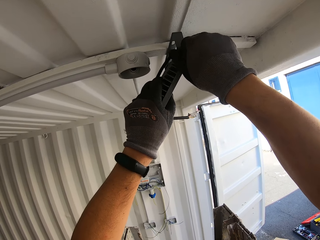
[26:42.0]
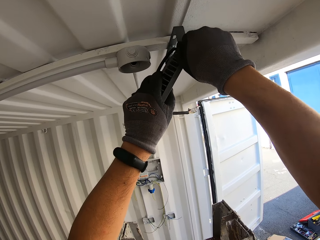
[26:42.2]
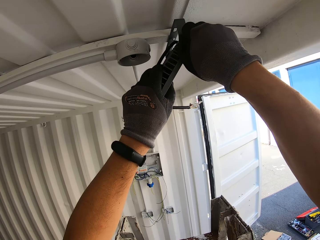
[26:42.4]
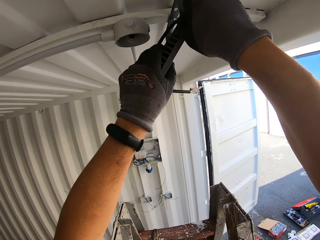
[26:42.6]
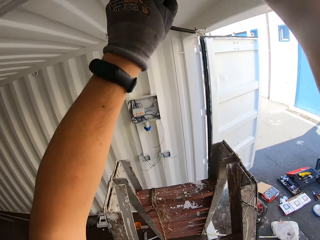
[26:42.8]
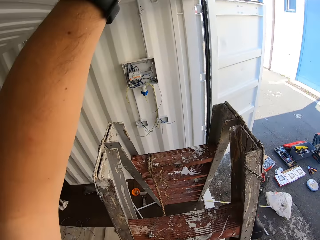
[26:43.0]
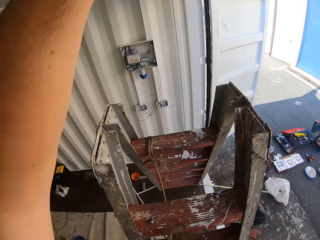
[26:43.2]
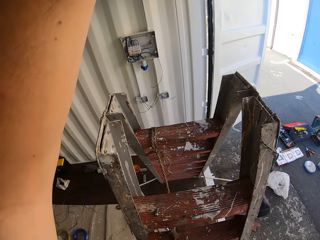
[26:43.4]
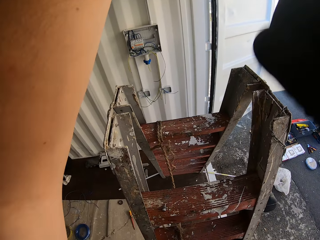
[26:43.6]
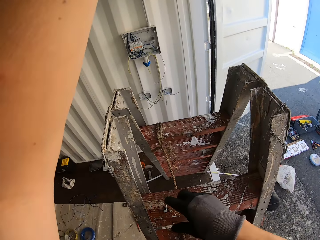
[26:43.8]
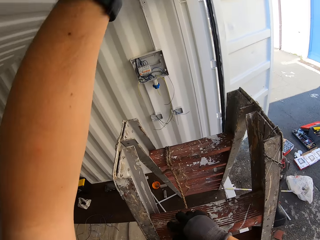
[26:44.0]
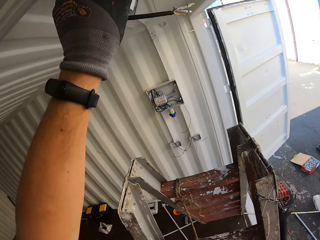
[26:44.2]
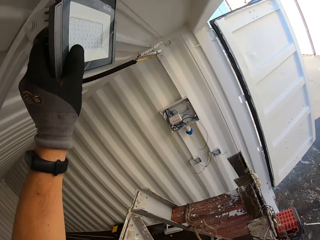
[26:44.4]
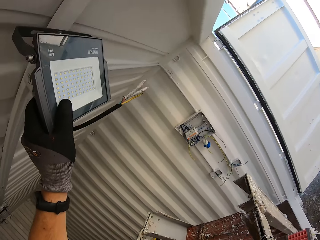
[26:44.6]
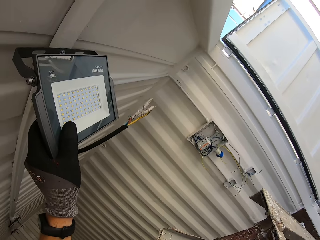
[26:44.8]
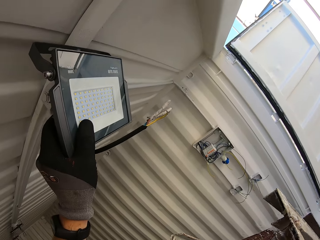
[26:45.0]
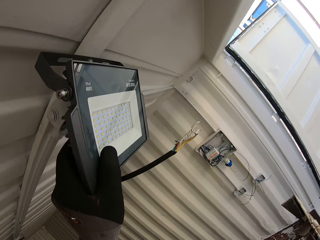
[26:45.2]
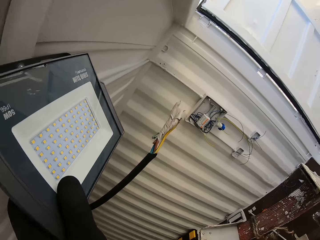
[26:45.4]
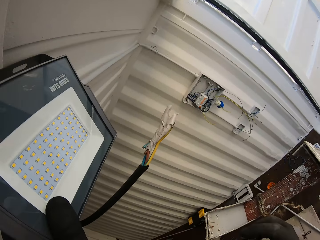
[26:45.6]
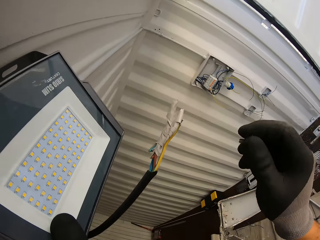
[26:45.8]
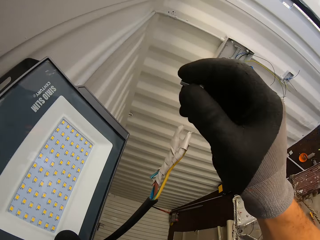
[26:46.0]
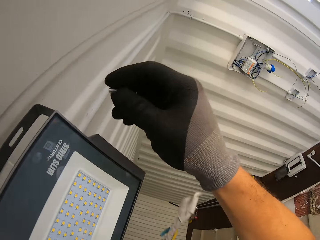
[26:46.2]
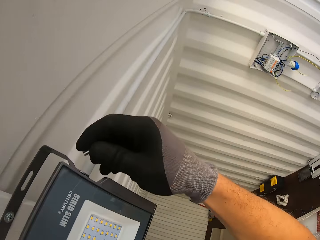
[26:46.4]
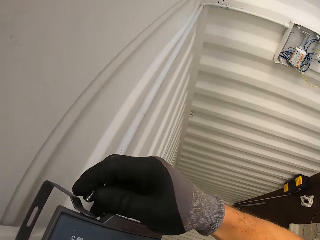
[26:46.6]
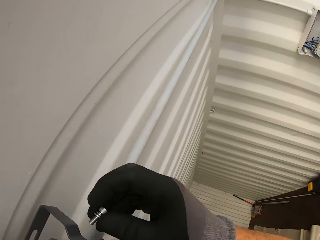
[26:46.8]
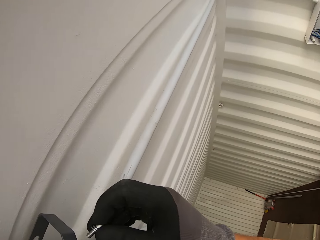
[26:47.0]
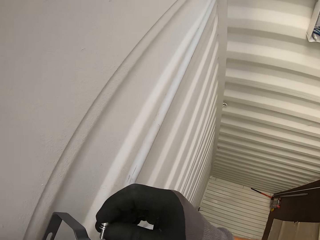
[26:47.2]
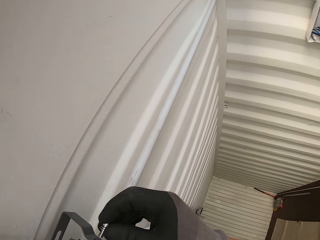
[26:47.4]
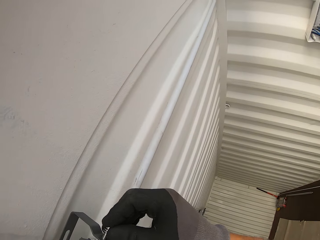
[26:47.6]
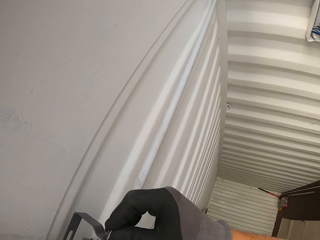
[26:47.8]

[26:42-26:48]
The camera wearer picks up the screw from the ladder. They insert the screw in the bulb light holder.

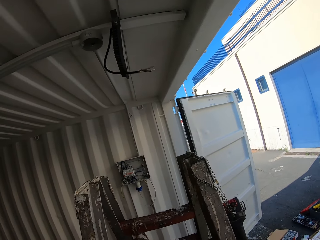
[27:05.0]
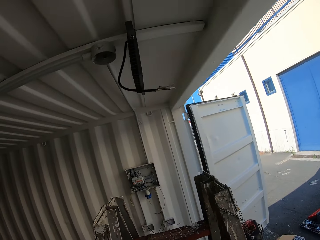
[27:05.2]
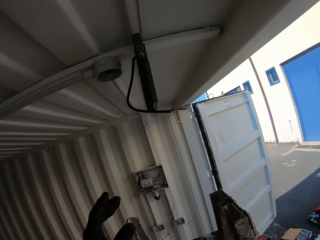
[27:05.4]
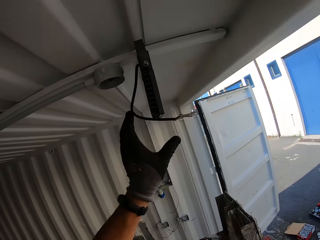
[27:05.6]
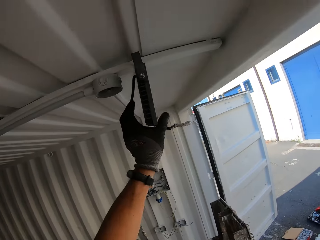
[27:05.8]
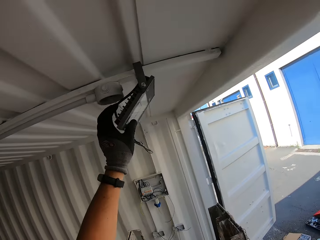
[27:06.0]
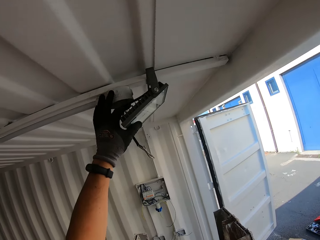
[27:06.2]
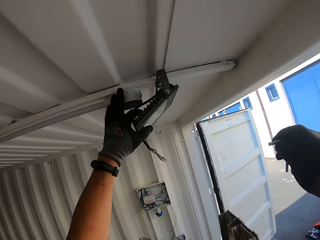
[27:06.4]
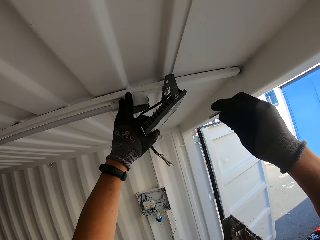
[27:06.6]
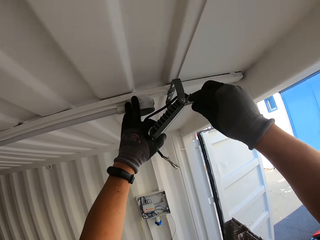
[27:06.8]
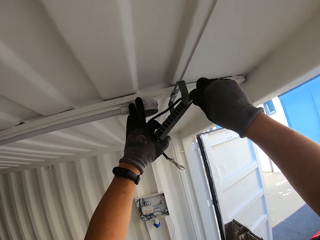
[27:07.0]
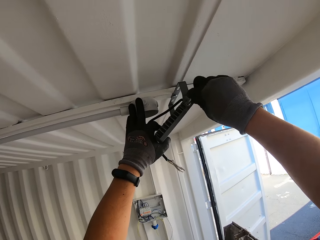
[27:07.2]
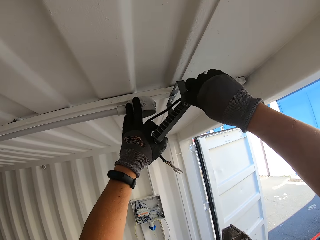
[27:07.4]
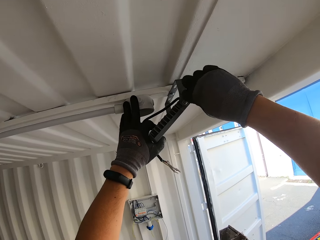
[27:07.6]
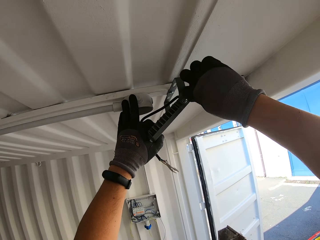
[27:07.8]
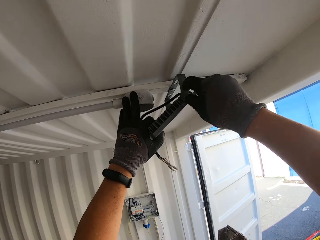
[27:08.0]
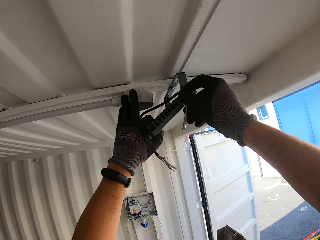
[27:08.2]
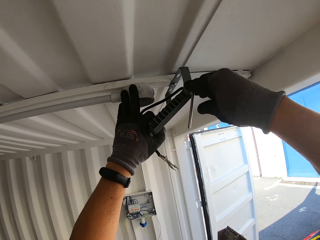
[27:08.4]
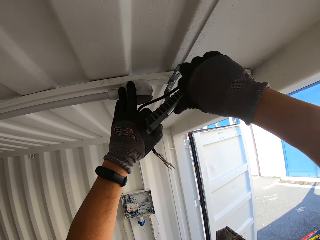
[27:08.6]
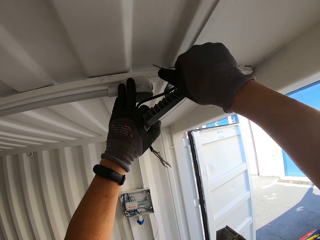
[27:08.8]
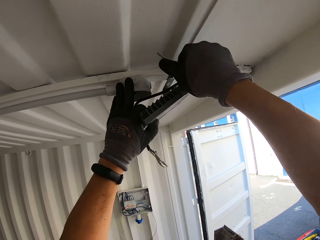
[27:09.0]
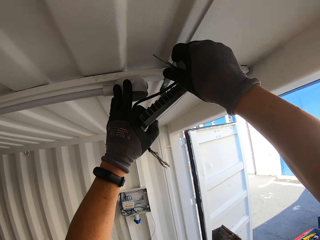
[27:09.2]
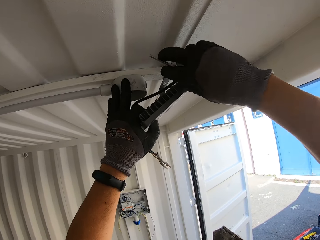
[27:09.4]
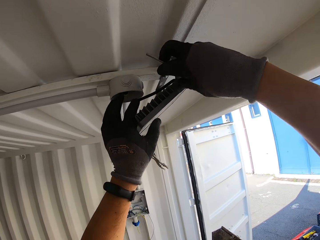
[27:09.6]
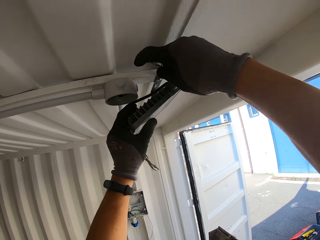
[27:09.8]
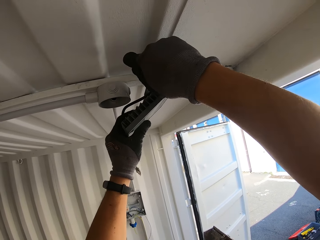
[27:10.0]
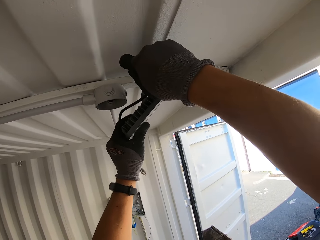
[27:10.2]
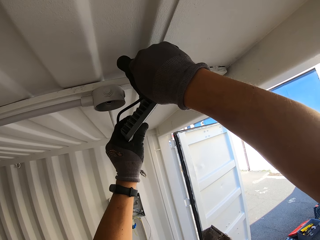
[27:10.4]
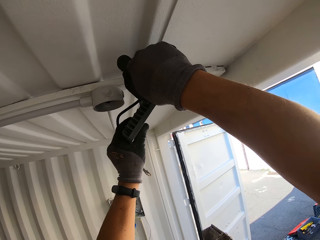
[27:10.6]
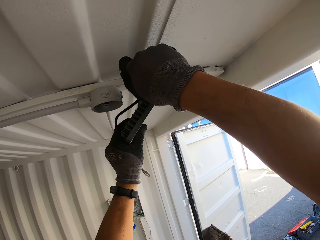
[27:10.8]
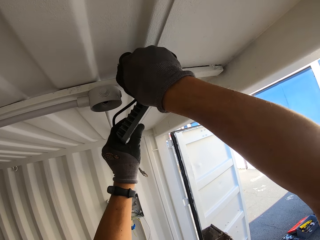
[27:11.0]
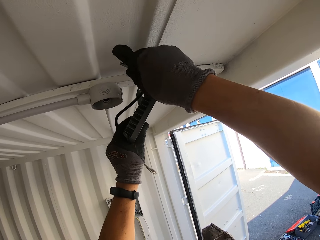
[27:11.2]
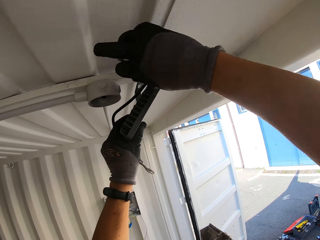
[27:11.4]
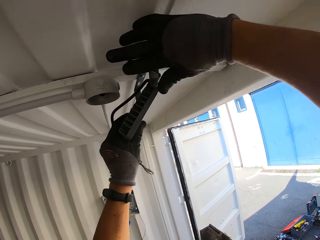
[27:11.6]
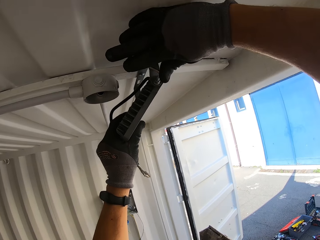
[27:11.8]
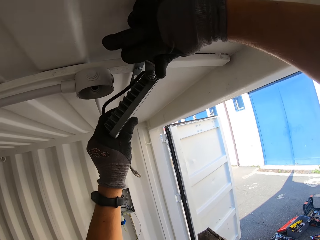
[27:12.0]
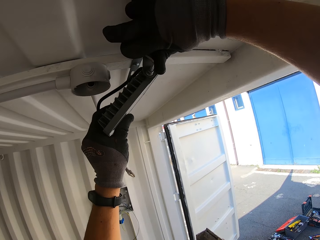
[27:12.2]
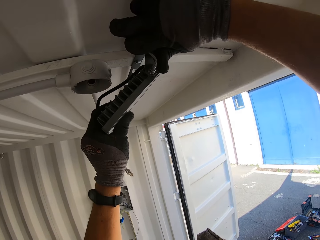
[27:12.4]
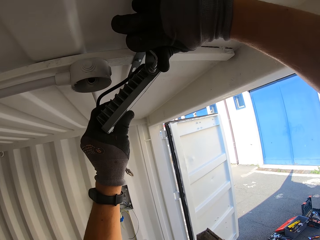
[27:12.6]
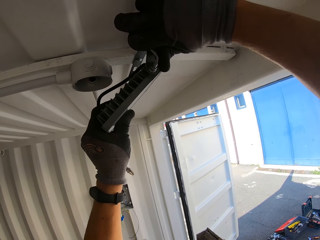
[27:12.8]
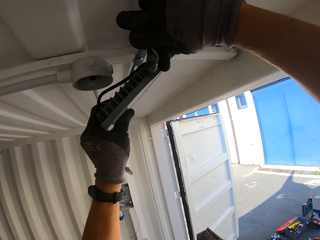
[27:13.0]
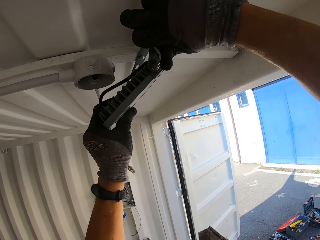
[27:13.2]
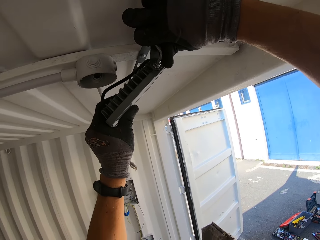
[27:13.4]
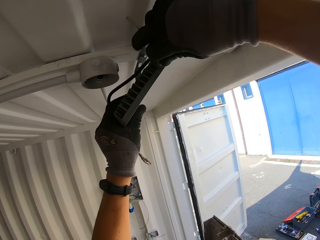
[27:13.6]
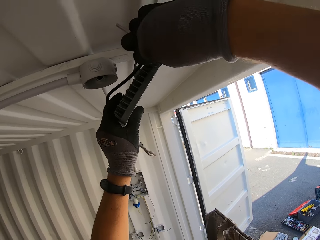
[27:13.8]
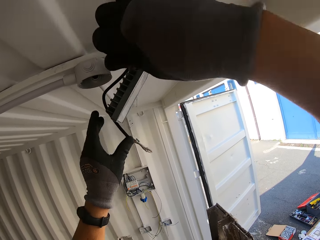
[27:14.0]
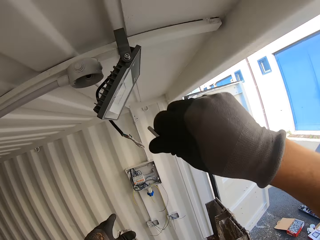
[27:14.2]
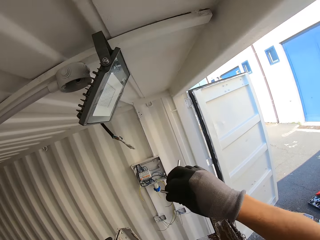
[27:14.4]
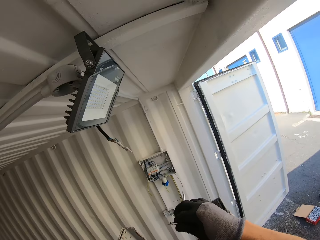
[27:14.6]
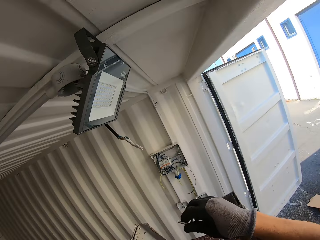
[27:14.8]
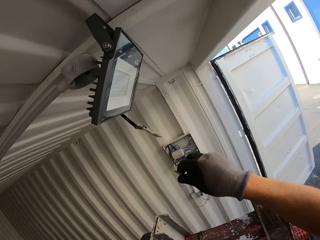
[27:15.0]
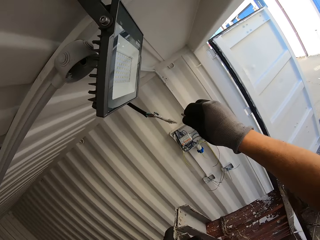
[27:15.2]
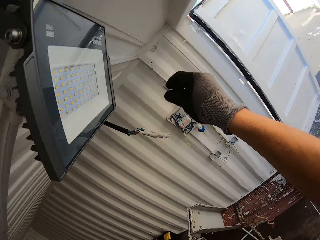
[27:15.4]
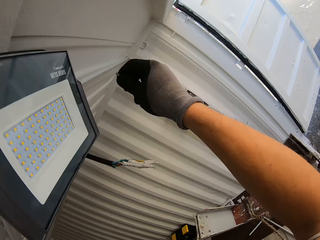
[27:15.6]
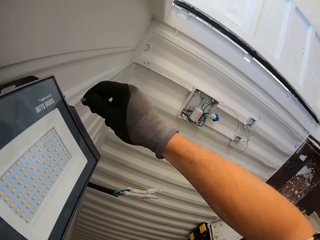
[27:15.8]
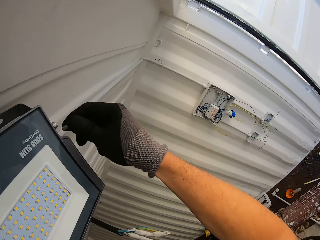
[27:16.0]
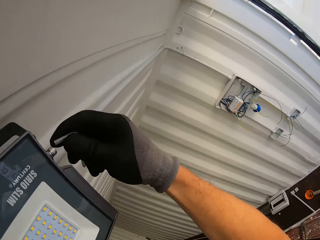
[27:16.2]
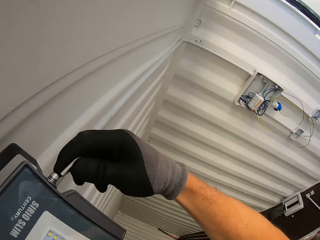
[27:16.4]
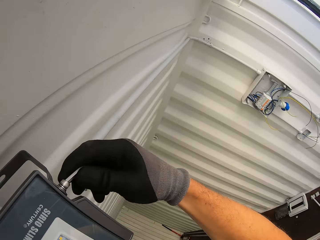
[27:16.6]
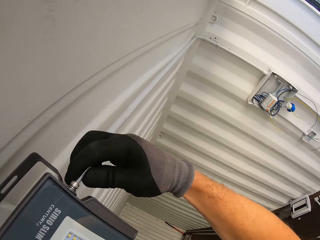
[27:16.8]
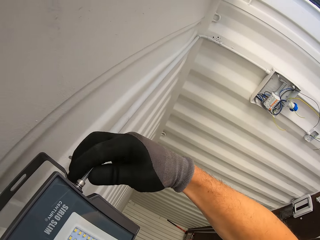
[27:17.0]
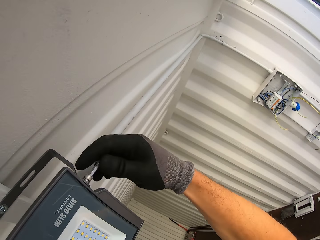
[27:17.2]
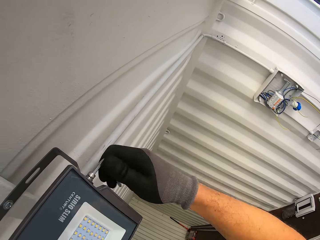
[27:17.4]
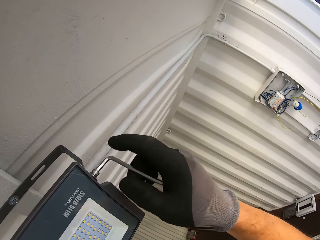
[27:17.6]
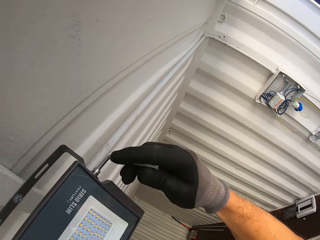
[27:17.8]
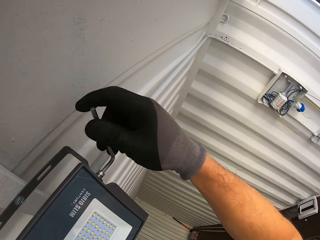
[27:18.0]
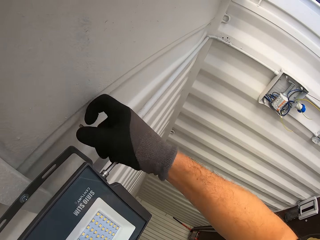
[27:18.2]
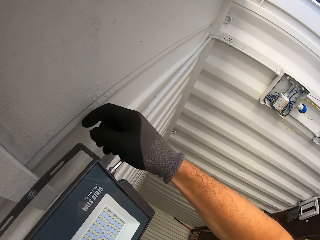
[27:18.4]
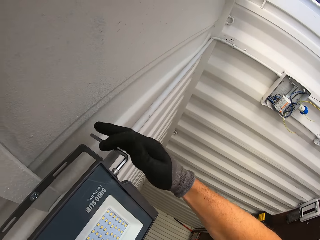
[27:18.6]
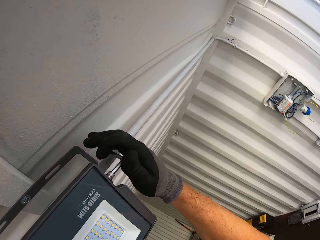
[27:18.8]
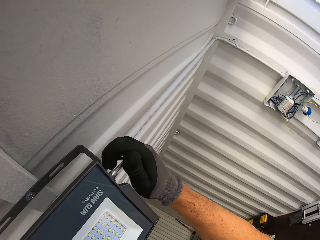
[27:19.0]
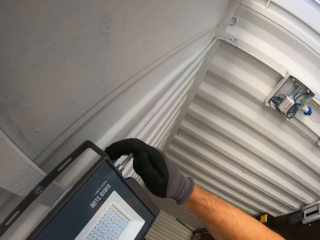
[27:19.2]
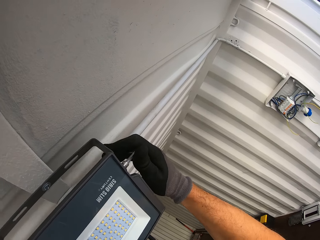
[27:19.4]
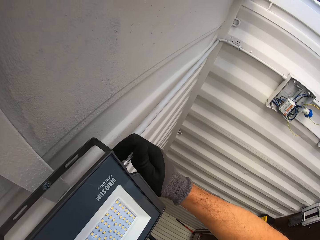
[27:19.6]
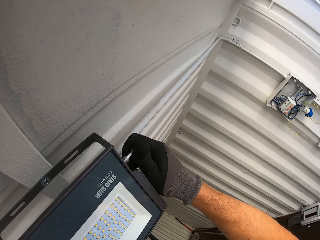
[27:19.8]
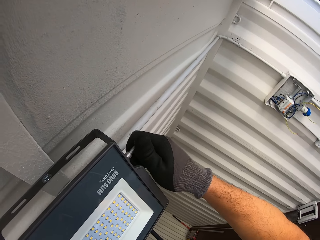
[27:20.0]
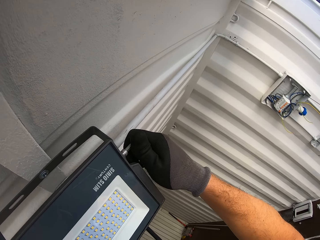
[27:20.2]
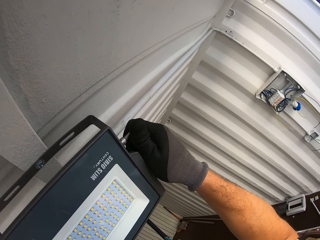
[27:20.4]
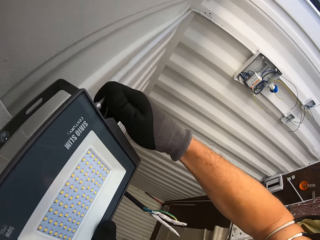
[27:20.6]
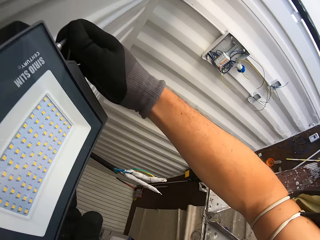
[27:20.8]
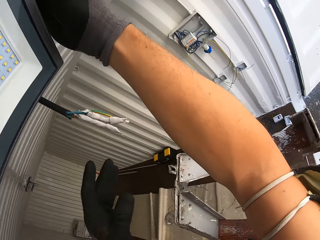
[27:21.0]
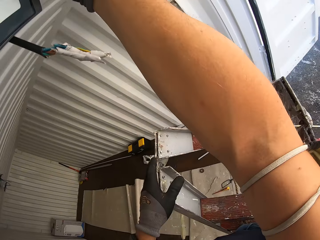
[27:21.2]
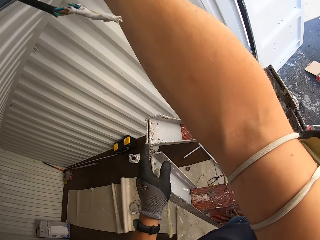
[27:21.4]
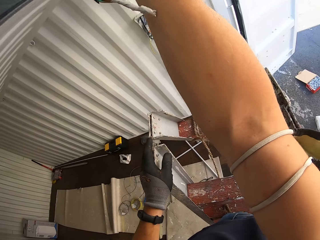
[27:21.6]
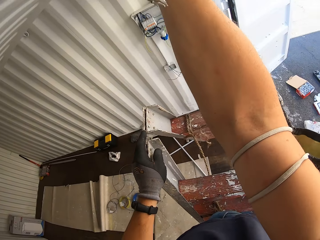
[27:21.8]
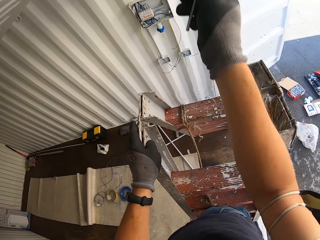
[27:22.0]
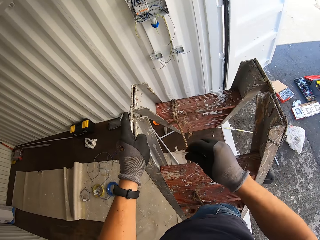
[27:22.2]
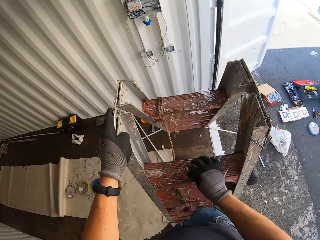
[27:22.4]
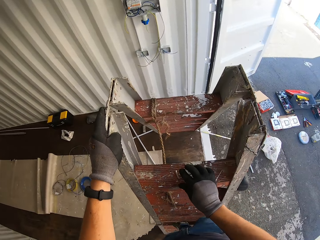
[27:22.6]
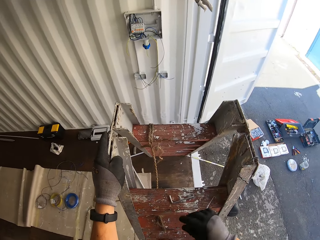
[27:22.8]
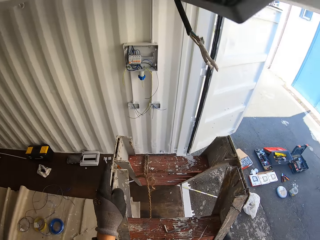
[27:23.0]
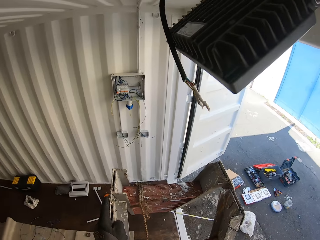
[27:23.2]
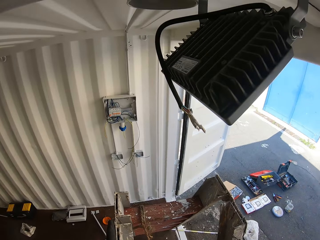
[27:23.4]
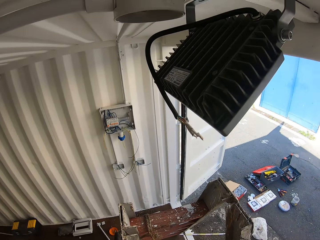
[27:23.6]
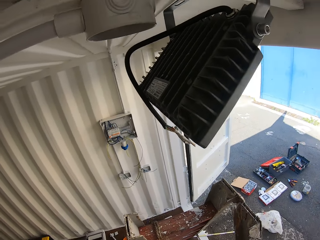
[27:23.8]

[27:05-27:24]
The camera wearer inserts a hex key in the screw. They adjust the screw with the hex key. They tighten the screw with a screwdriver. They tighten the screw with an Allen key. They put the hex key in the screw. They adjust the screw. They put the Allen key on the ladder.
